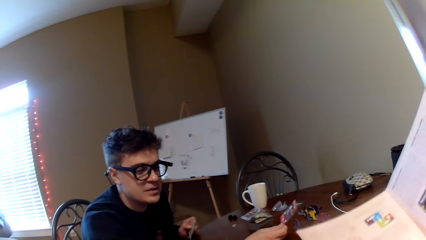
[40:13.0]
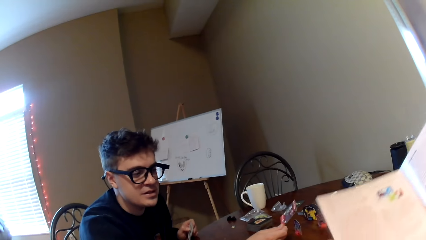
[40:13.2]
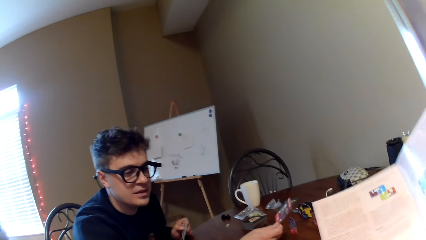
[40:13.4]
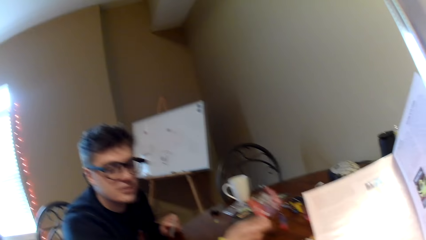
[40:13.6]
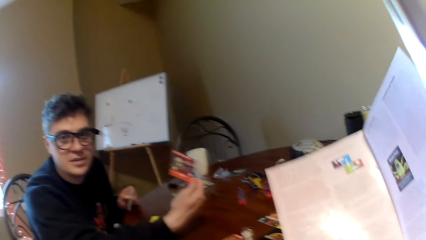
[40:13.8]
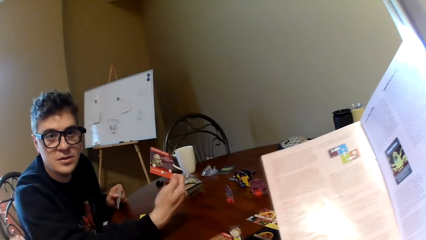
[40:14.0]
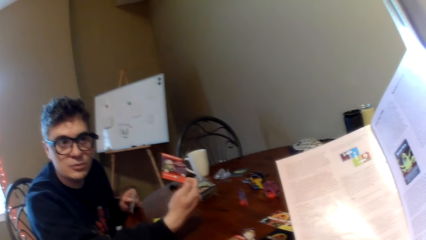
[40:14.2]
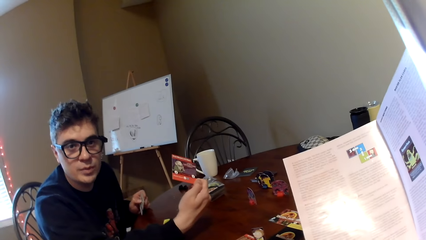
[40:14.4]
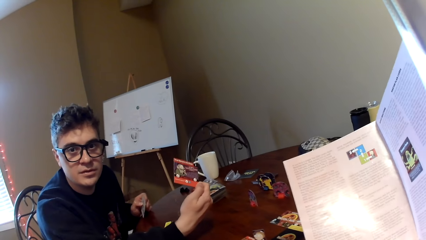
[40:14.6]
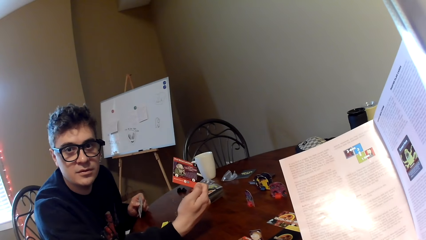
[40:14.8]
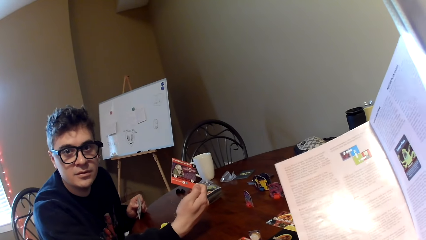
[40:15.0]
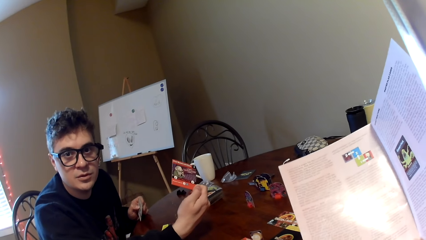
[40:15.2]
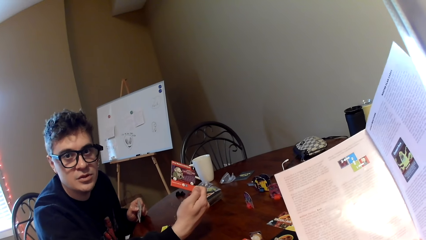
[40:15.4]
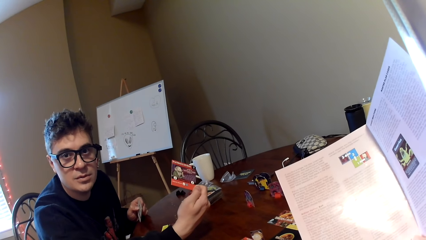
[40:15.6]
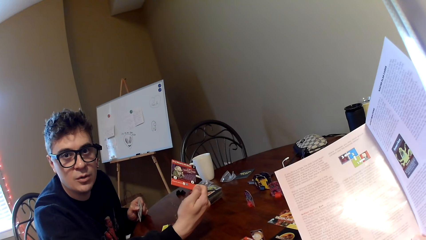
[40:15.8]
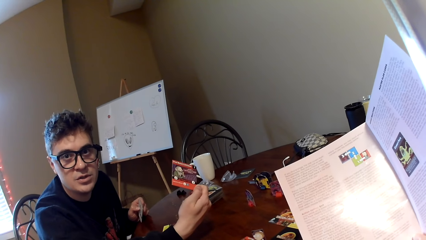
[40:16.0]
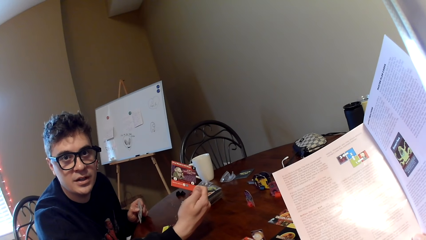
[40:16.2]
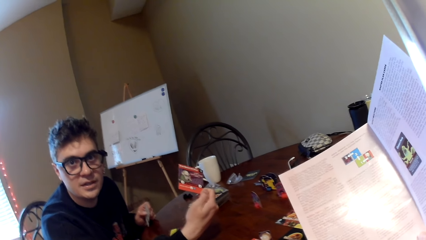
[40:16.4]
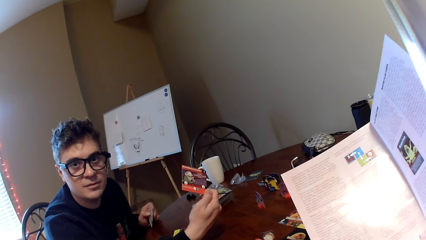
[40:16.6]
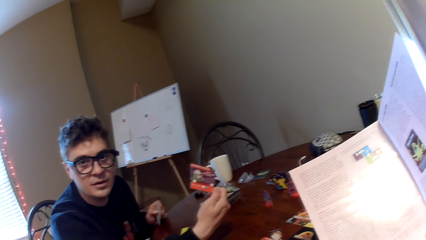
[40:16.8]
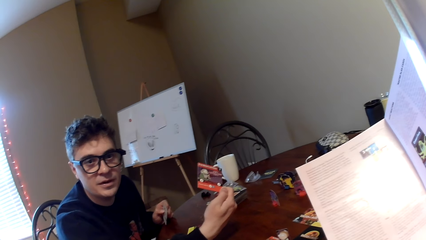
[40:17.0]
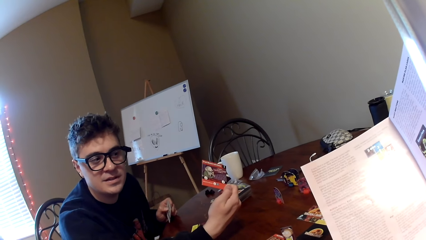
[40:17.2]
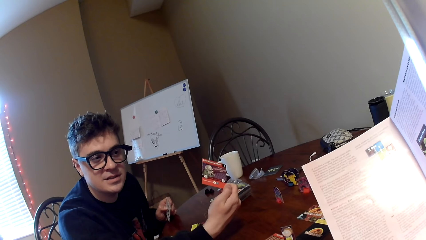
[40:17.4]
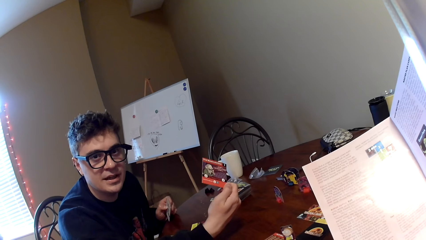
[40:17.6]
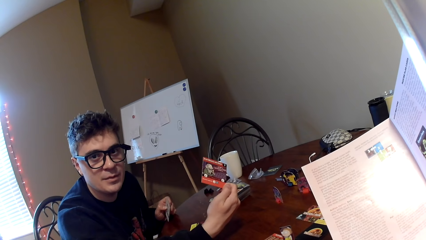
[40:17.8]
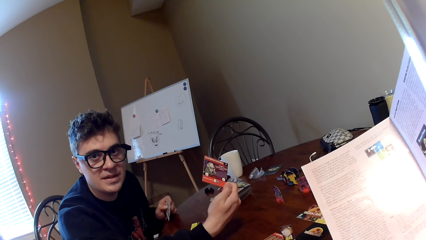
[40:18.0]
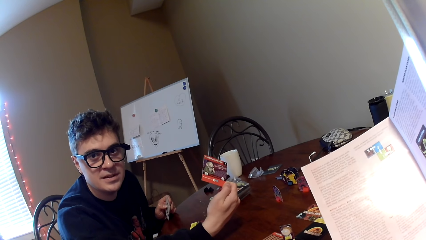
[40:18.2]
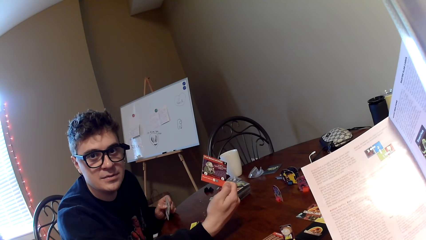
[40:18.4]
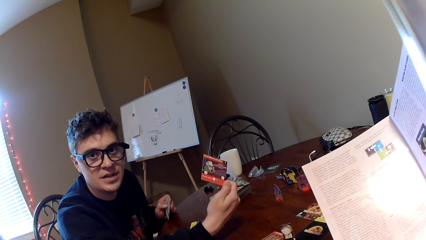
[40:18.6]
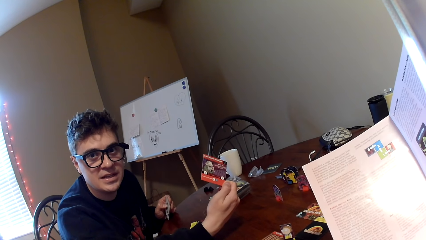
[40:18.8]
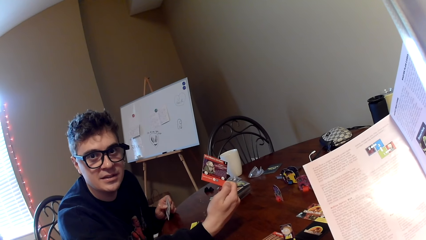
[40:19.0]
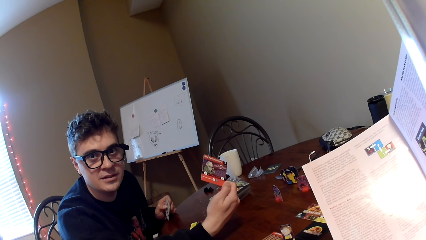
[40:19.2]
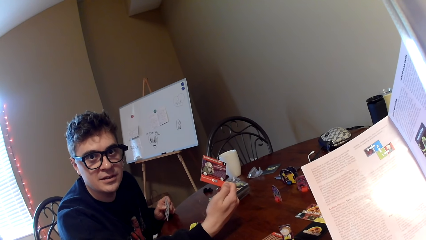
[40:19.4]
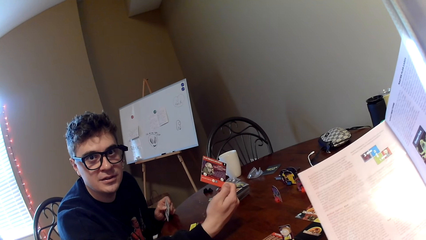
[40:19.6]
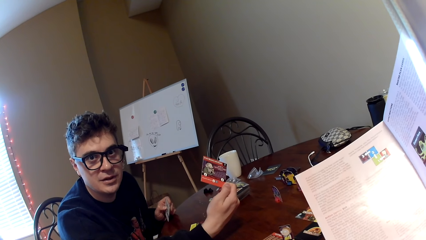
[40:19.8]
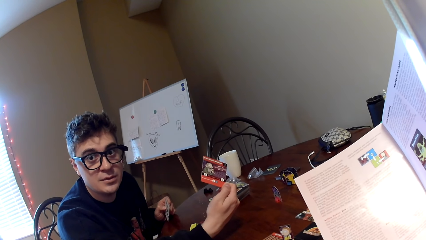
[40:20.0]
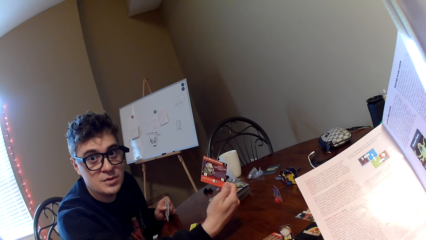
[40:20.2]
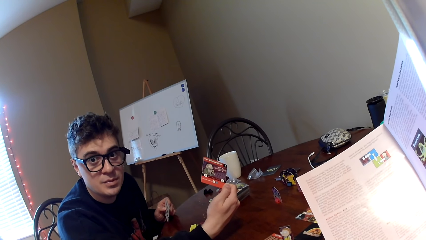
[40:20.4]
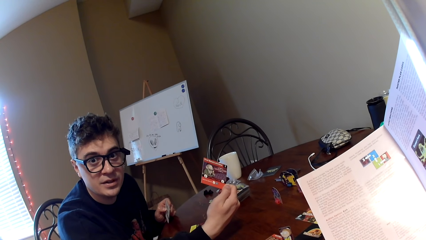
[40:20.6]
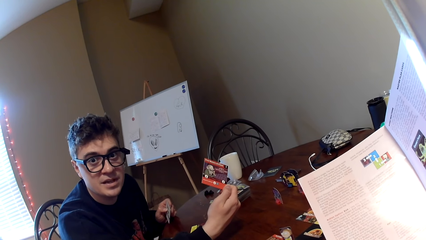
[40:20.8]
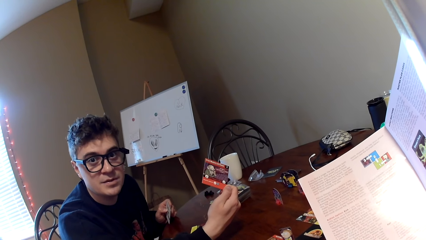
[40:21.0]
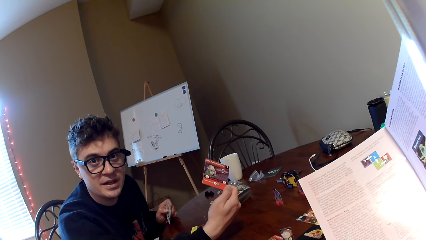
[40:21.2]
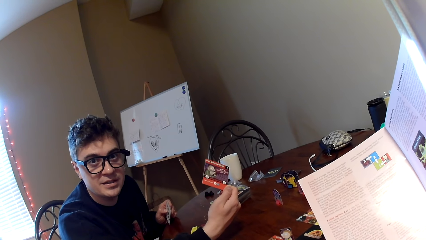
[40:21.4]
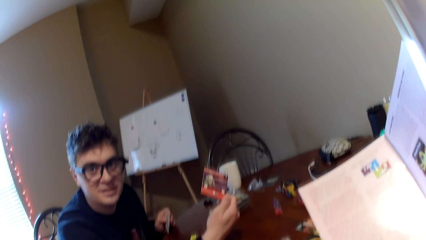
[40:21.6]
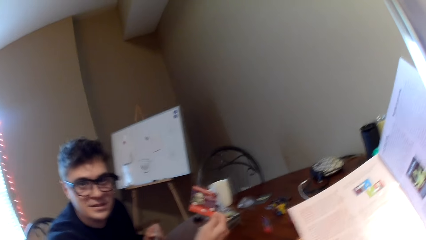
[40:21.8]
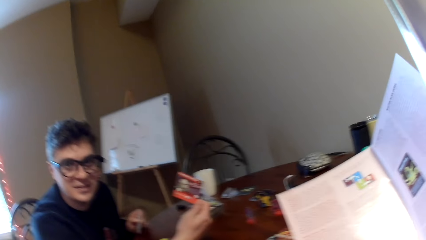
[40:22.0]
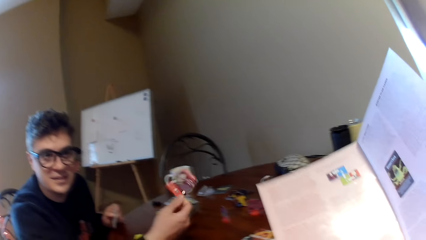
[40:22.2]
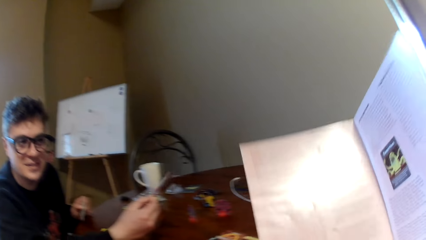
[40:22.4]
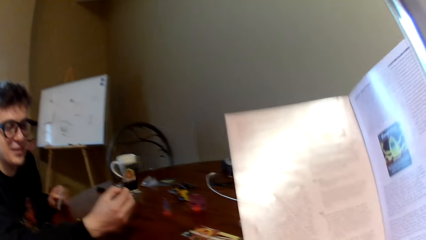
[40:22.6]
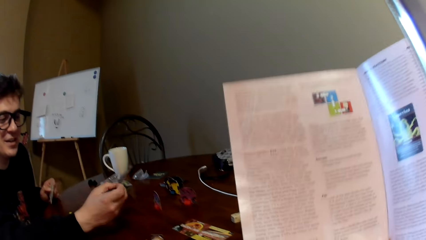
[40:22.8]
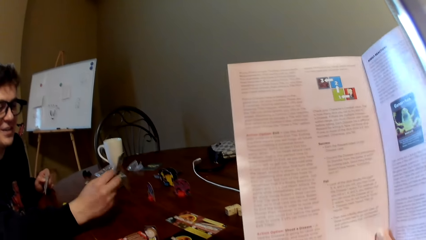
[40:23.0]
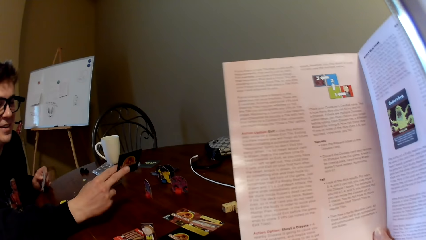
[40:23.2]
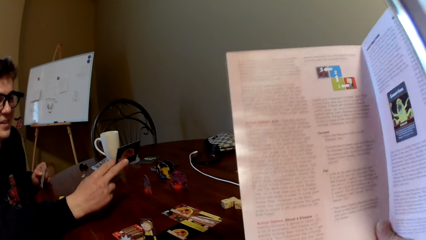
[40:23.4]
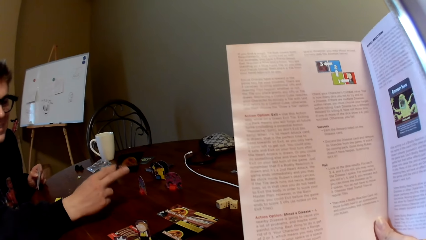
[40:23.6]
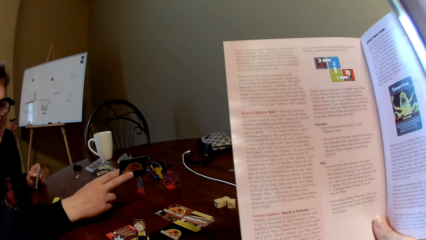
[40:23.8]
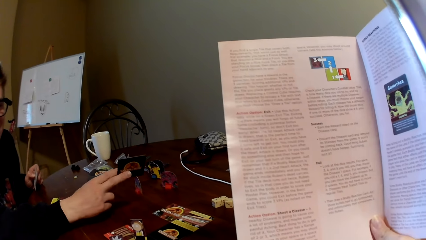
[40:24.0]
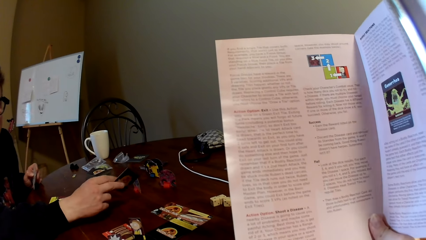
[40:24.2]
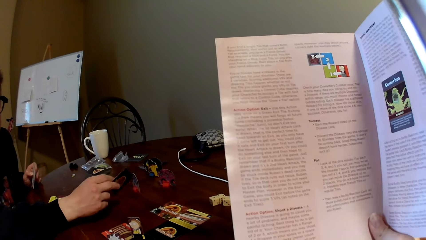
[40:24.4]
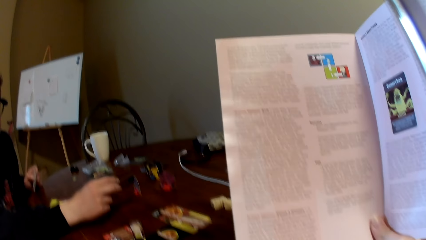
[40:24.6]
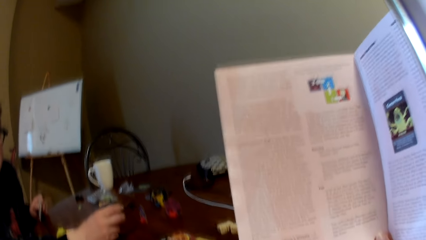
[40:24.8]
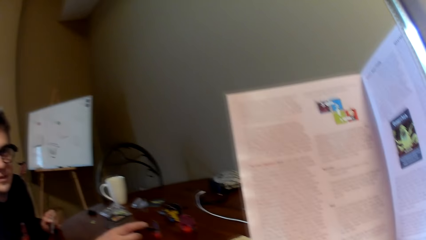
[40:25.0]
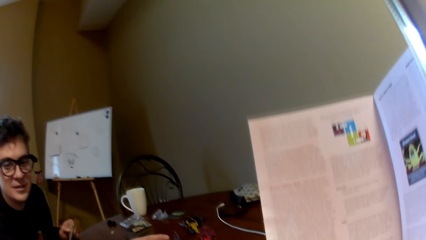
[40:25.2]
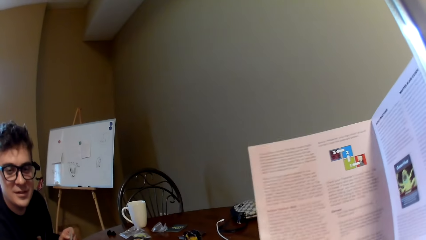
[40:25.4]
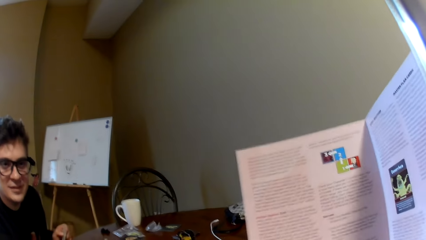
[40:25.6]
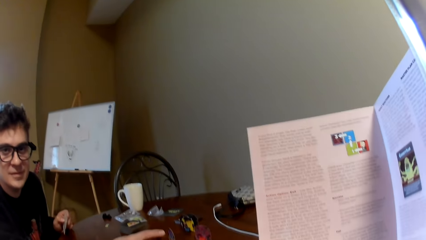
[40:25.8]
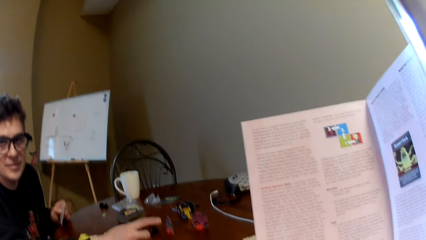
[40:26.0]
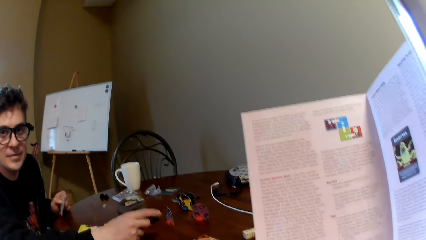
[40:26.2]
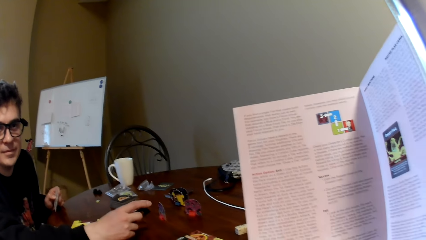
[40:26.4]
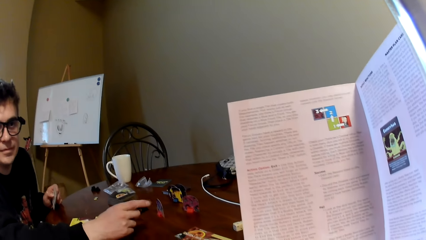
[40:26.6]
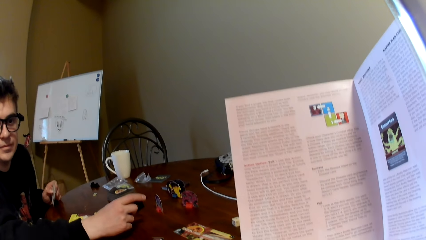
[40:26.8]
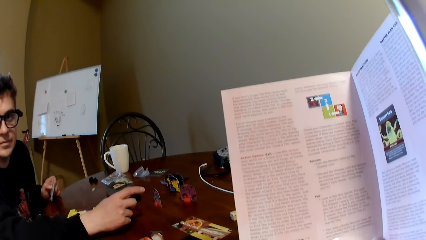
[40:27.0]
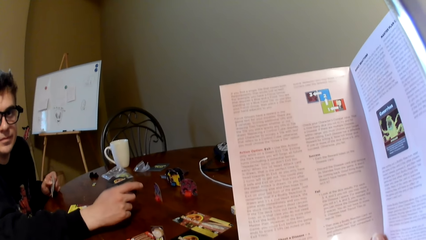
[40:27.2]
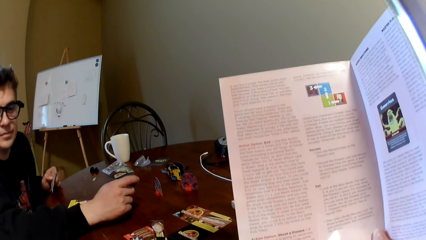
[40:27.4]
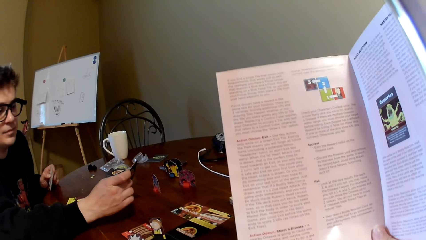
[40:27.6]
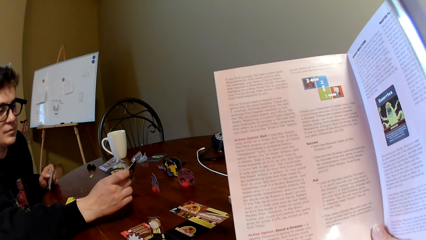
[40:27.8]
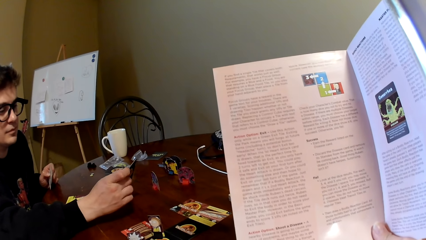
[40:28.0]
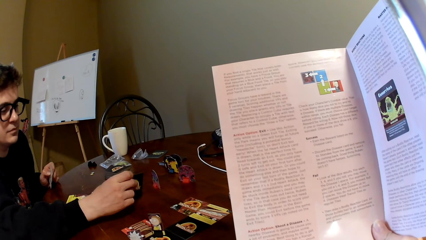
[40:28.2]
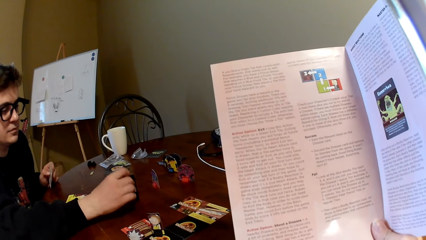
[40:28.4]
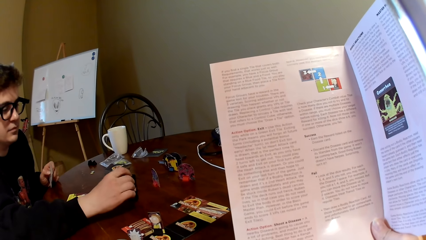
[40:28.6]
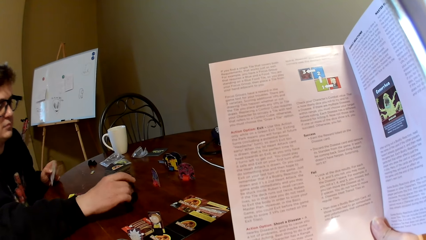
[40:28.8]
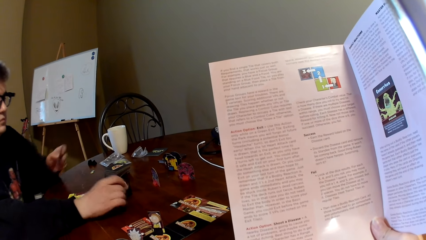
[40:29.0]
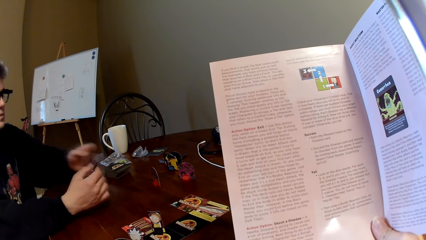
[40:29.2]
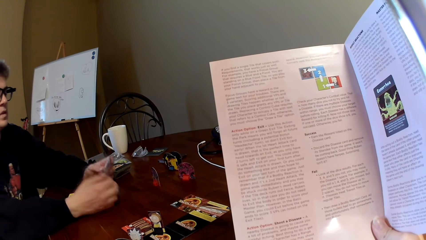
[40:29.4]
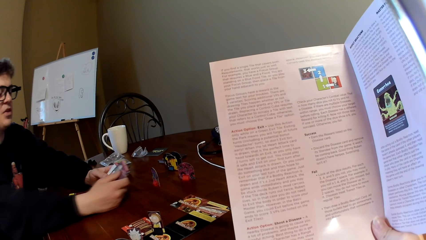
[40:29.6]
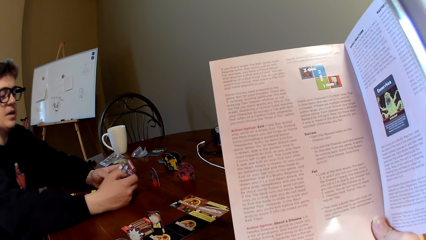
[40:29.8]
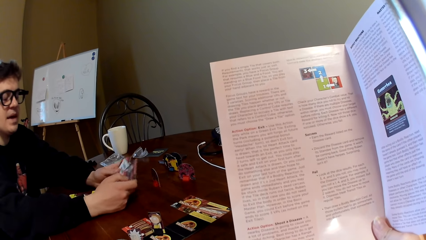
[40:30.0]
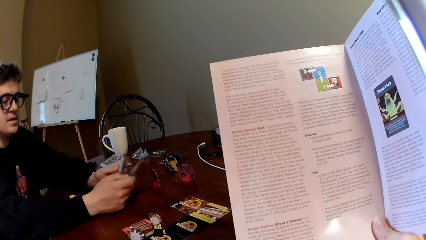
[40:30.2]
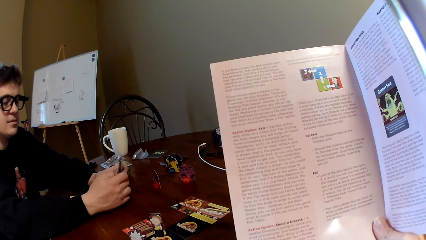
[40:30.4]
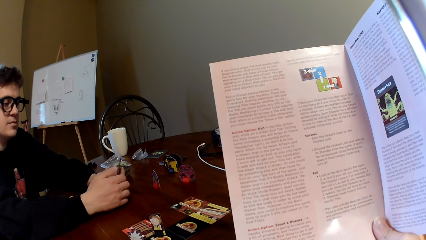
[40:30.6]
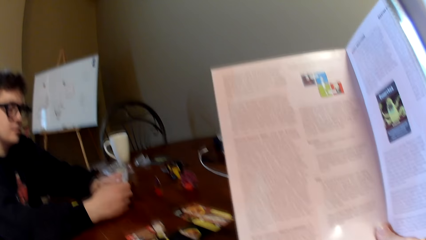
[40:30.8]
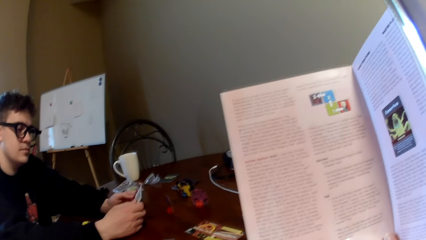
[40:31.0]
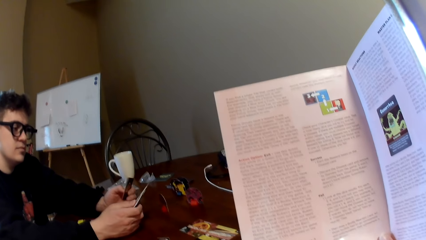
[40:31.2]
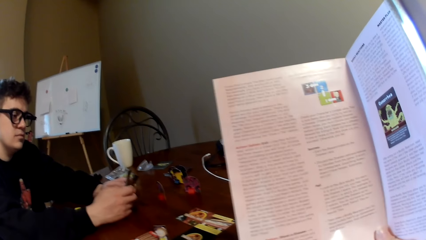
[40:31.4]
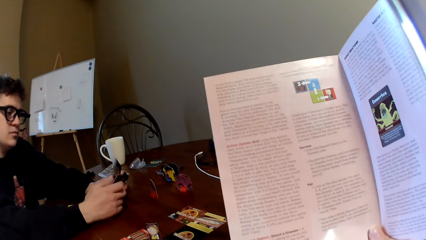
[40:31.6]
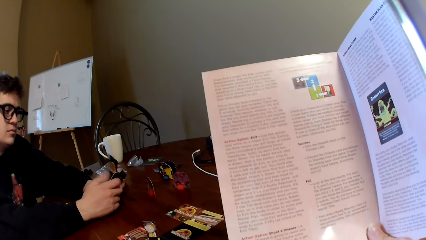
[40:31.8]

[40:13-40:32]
The camera wearer lifts a magazine and moves the book. A man converses with the camera wearer and shows the playing card to the camera wearer. The camera wearer looks at the card. The man converses with the camera wearer. The camera wearer reads the magazine and converses with the man. They read the magazine. The man moves his other hand on the table and touches the playing card. The camera wearer reads the magazine.
